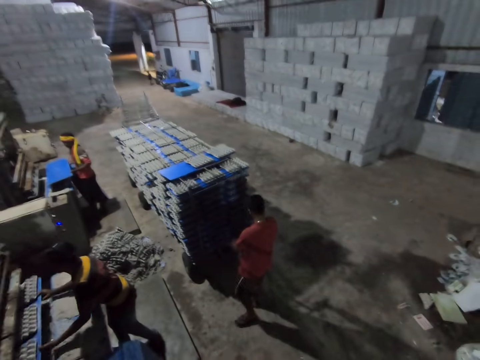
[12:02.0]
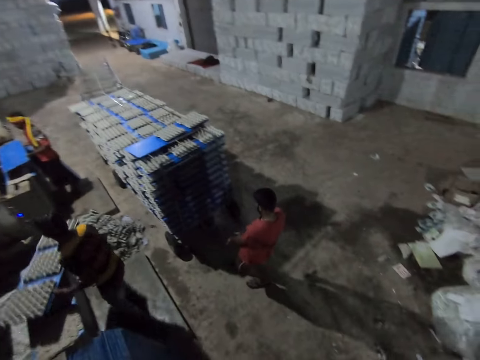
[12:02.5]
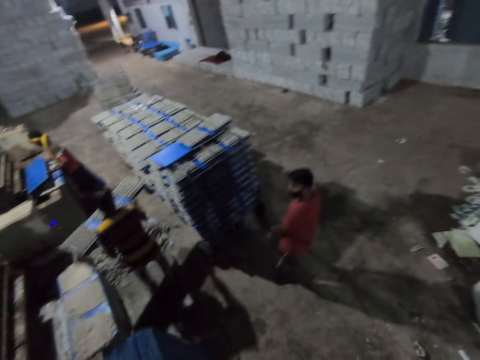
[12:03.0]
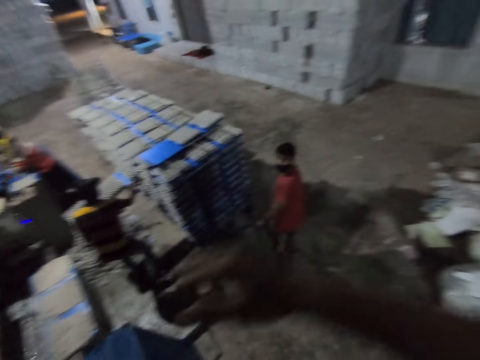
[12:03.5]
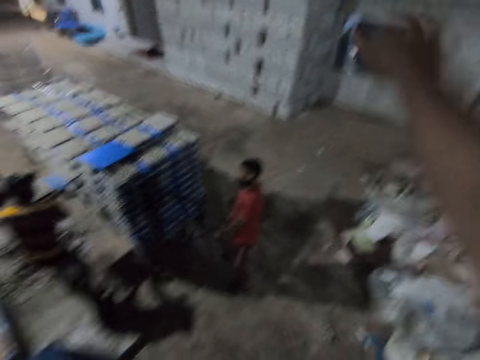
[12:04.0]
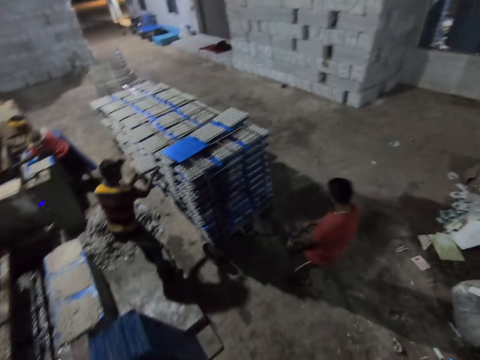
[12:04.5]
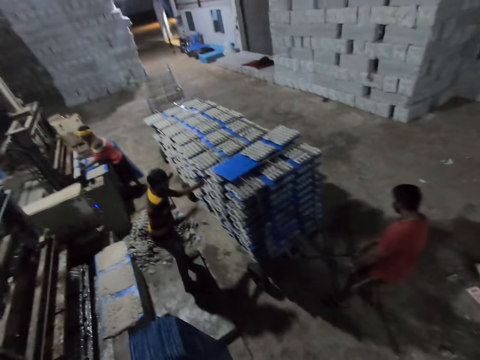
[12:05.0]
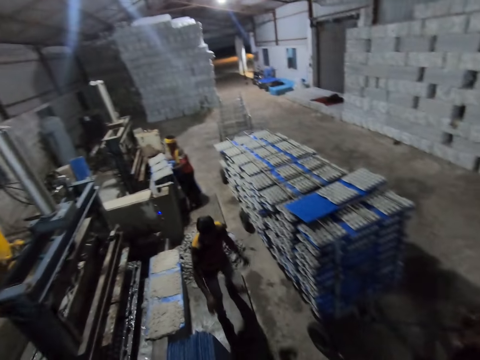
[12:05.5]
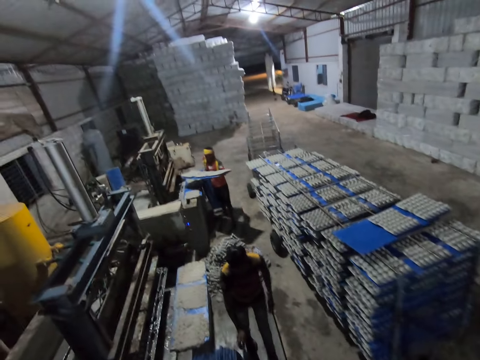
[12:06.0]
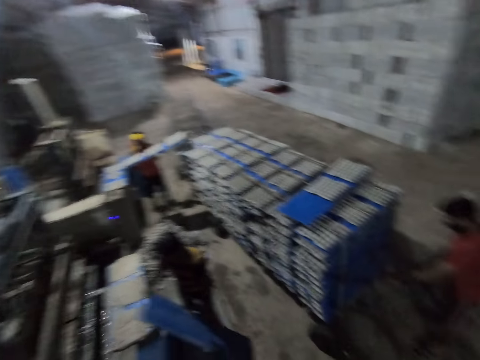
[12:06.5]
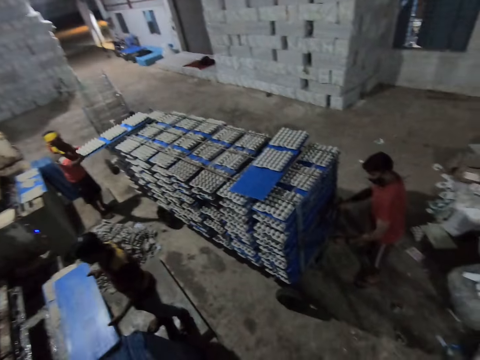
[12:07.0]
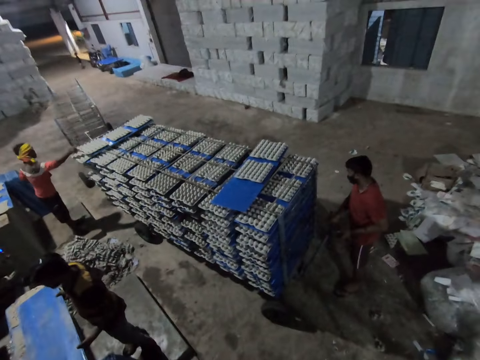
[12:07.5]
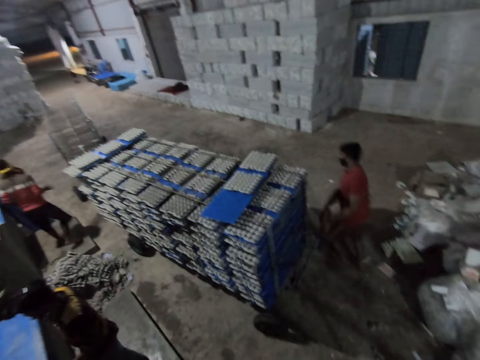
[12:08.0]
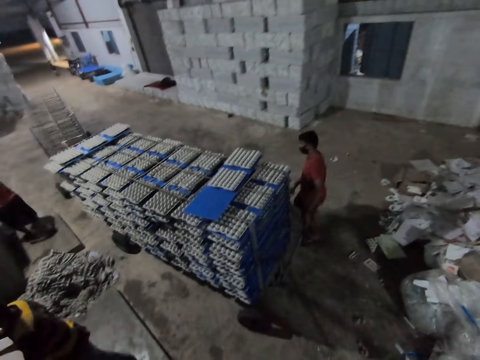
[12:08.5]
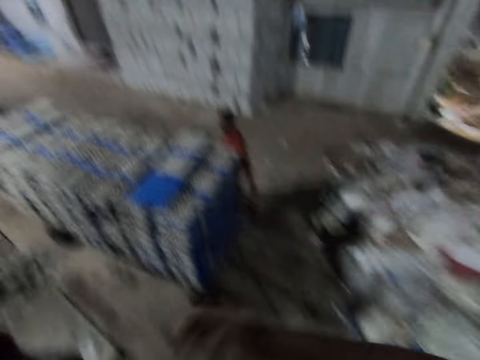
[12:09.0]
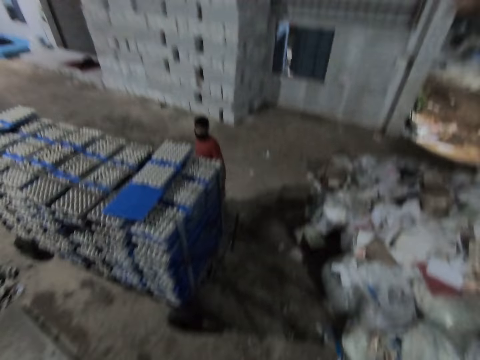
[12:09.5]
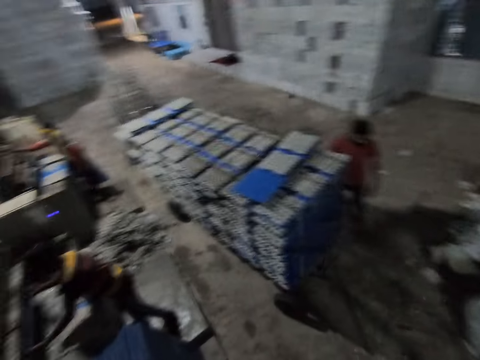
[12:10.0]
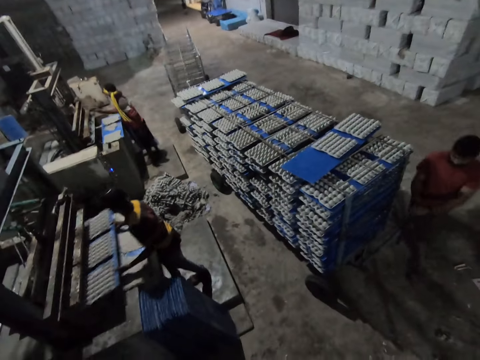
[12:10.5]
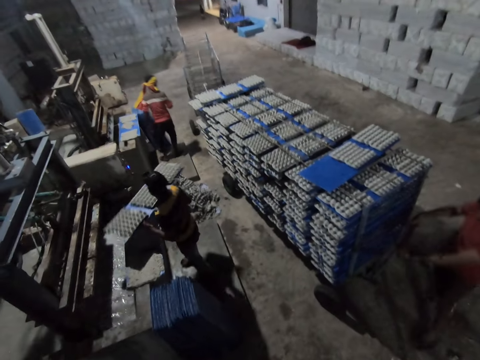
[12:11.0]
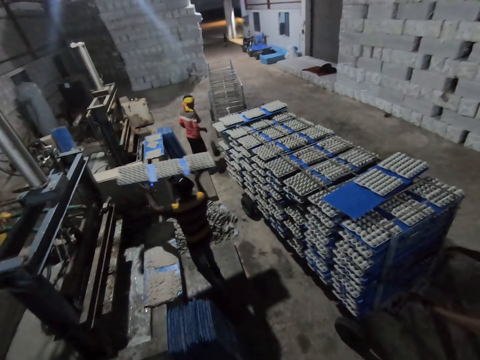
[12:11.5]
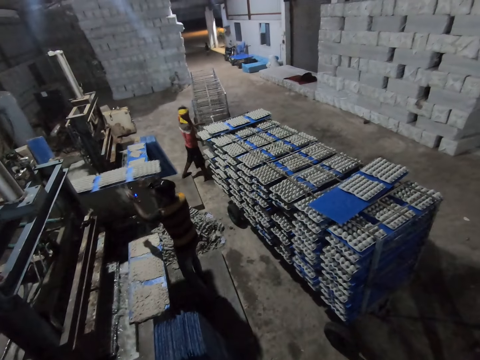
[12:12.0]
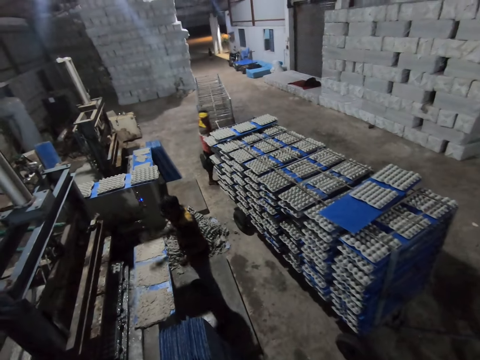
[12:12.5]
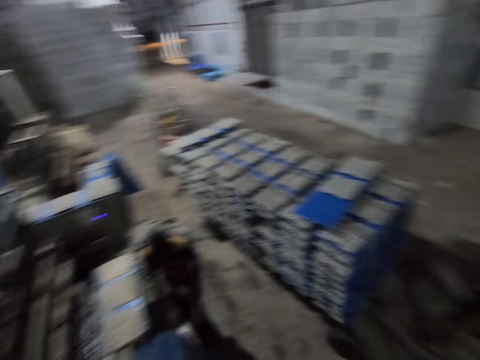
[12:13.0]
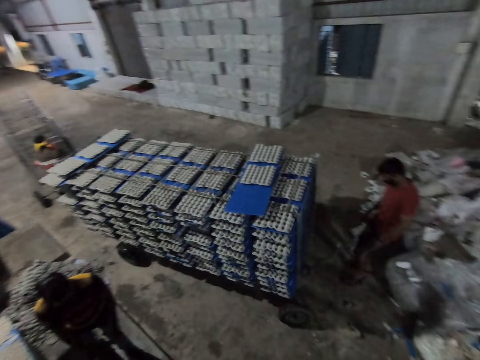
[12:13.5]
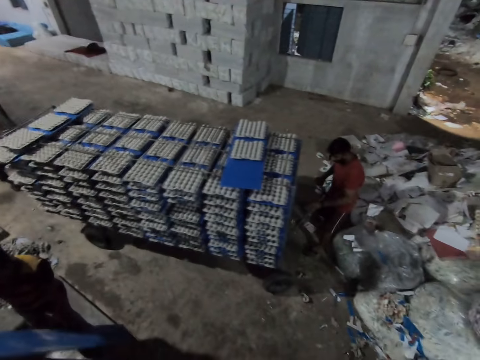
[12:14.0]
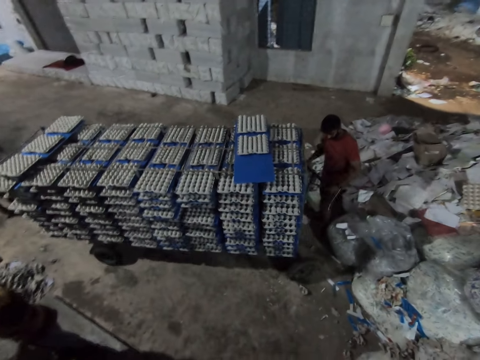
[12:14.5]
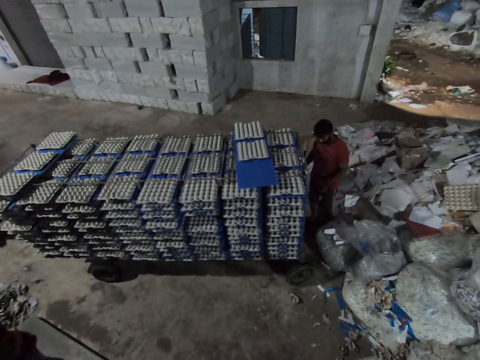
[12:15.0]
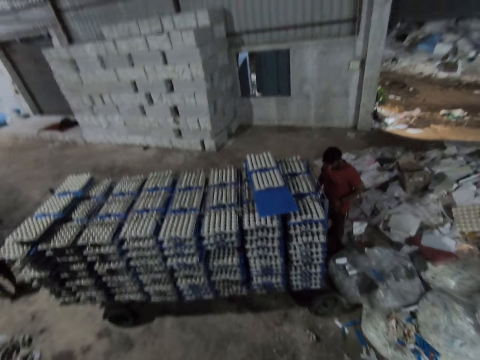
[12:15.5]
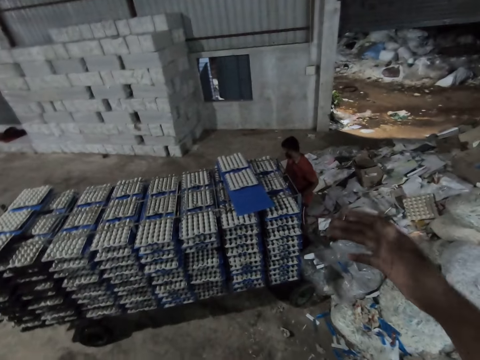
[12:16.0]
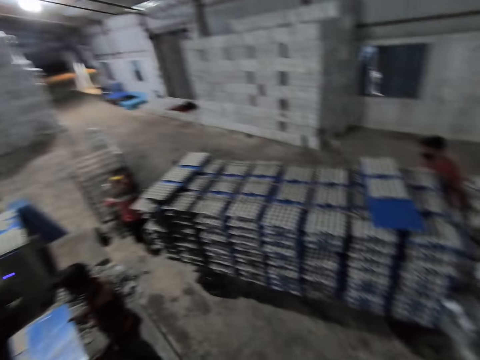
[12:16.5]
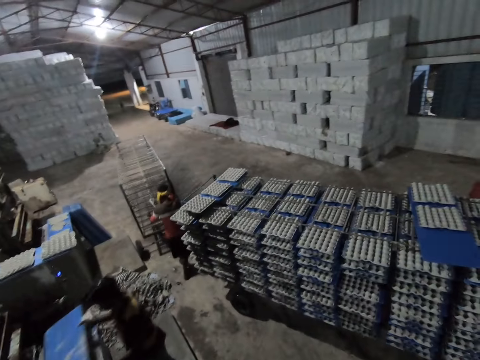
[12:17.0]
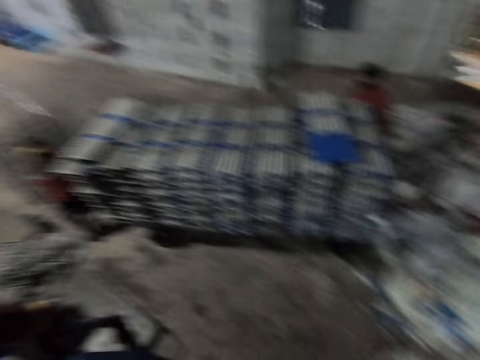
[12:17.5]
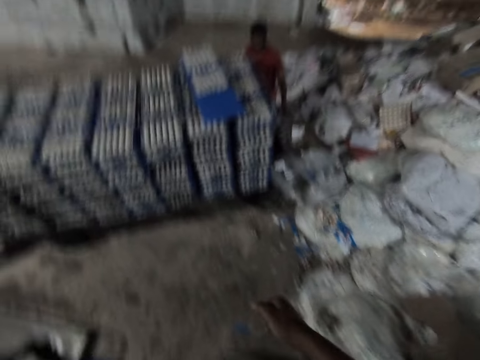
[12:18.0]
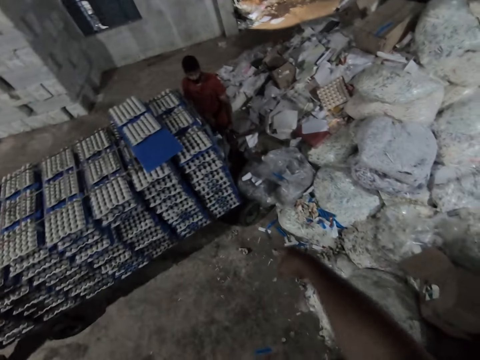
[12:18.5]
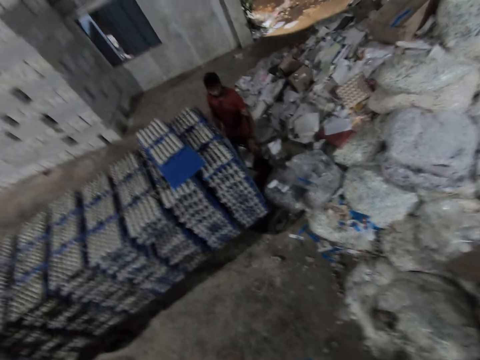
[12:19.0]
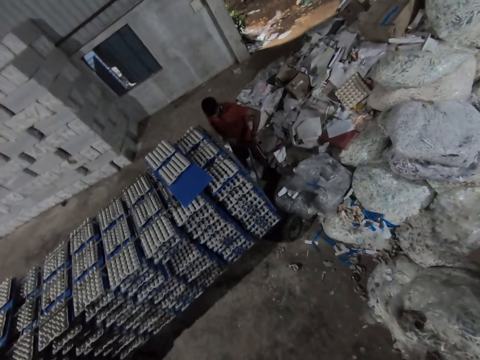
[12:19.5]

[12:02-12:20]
The camera wearer interacts with a man. They look around. The man moves the rack on the floor with both hands. Another man drops the polypropylene plastic in the rack with both hands. A third man puts the polypropylene plastic into the egg crate making machine with both hands. The camera wearer talks with the people. The third man removes the polypropylene plastic from the egg crate making machine with both hands. The second man picks the polypropylene plastic from the floor with both hands. The third man drops the polypropylene plastic in the rack with both hands. The second man drops the polypropylene plastic on the egg crate making machine with both hands. The camera wearer looks around. The second man picks the polypropylene plastic from the egg crate making machine with both hands. The second man removes the polypropylene plastic from the egg crate making machine with both hands. The second man drops the polypropylene plastic on a cabinet with both hands. The second man picks the polypropylene plastic from the floor with both hands. The third man pulls the rack on the floor with both hands. The second man puts the polypropylene plastic into the egg crate making machine with both hands.

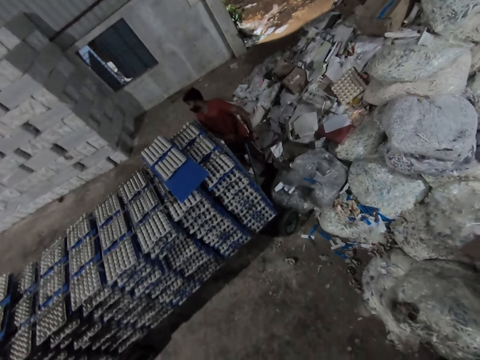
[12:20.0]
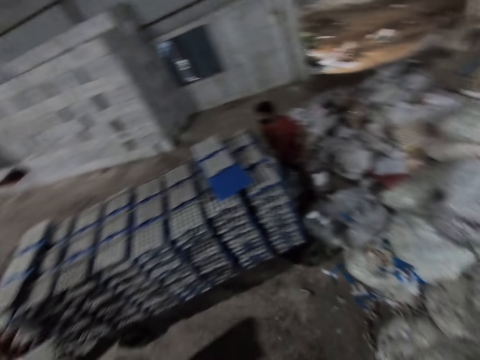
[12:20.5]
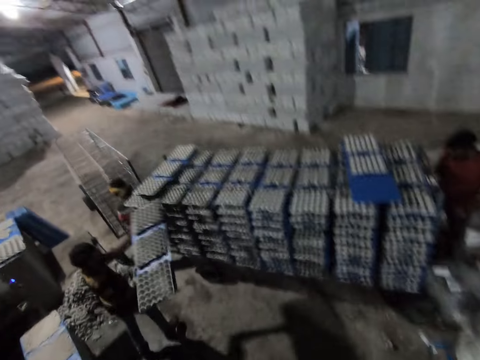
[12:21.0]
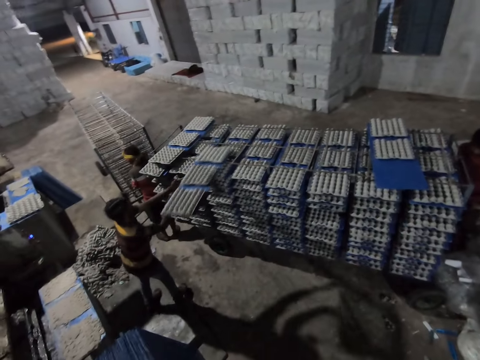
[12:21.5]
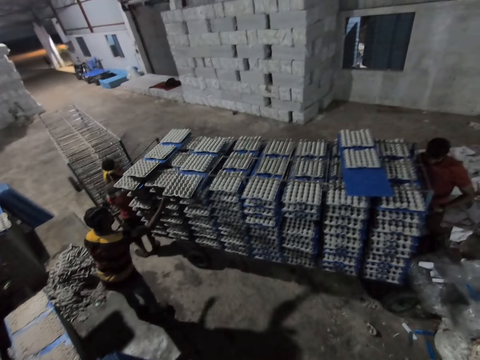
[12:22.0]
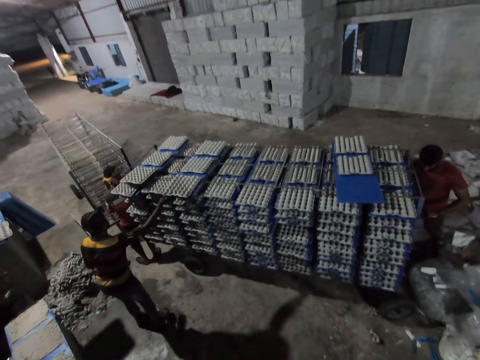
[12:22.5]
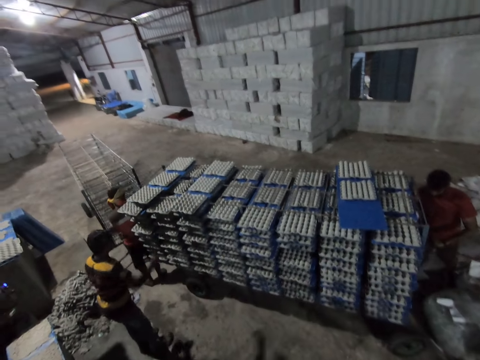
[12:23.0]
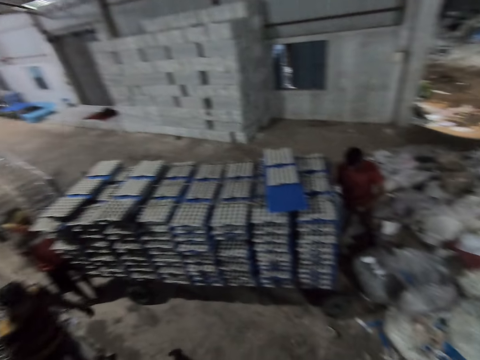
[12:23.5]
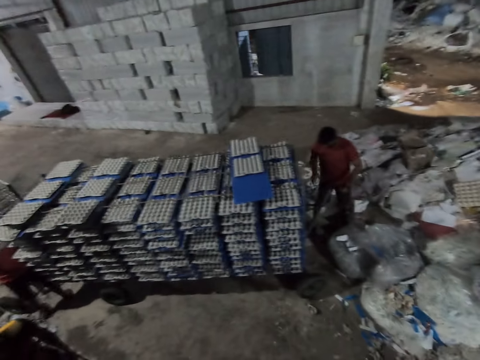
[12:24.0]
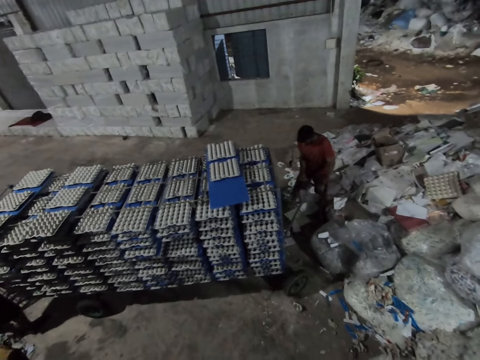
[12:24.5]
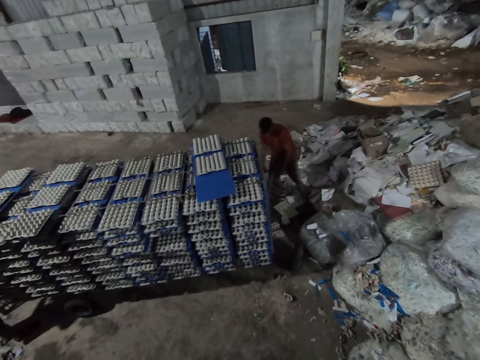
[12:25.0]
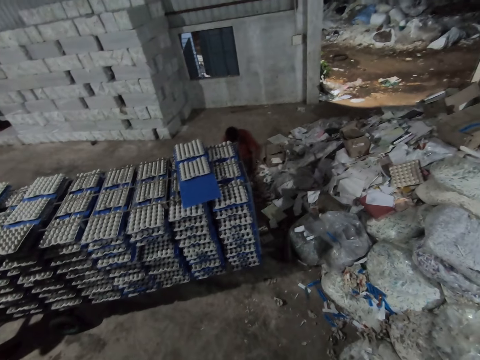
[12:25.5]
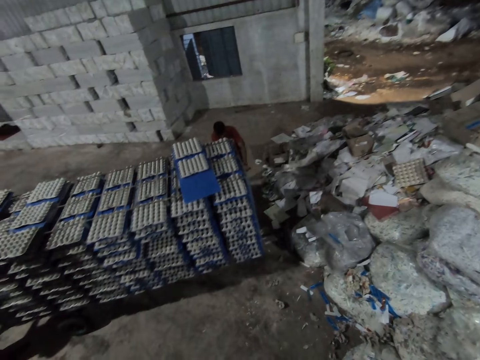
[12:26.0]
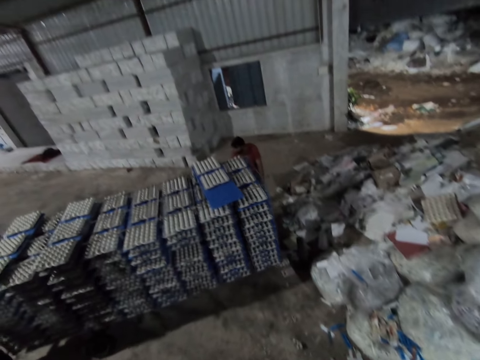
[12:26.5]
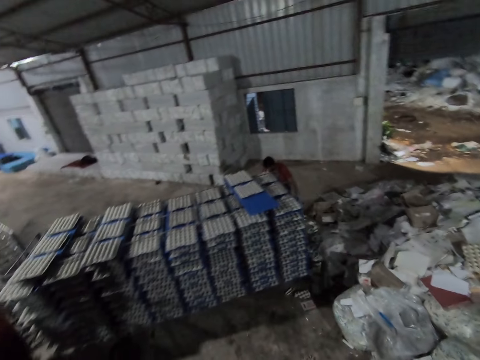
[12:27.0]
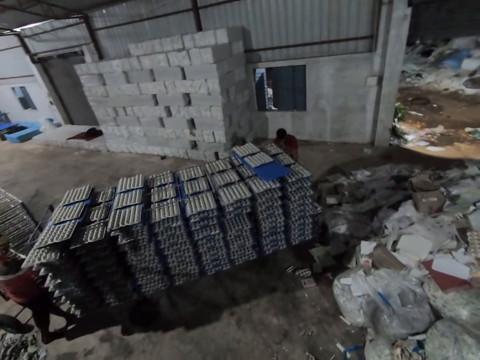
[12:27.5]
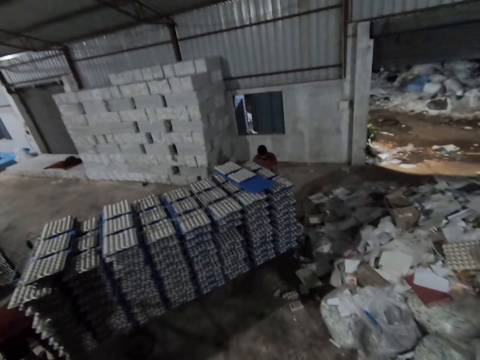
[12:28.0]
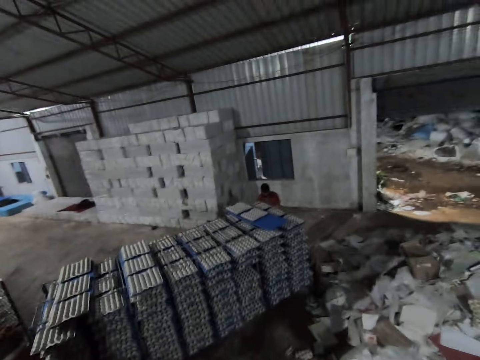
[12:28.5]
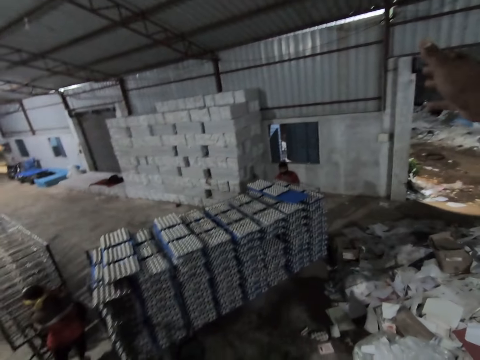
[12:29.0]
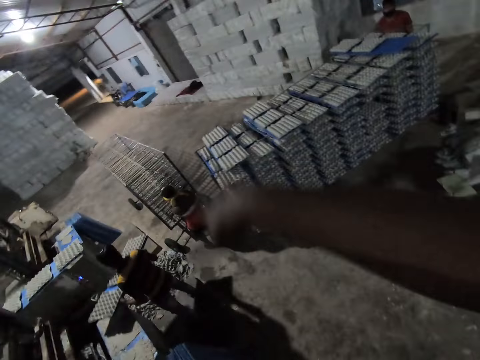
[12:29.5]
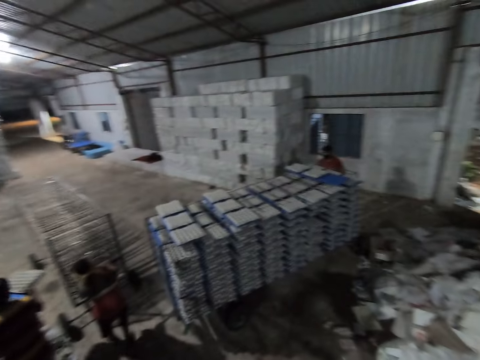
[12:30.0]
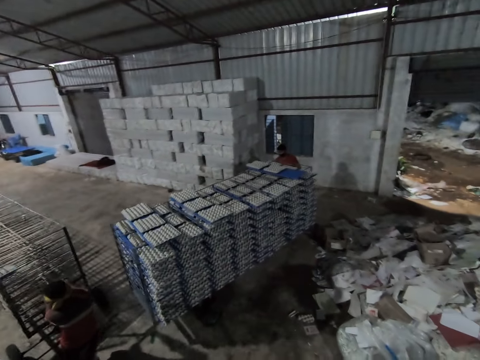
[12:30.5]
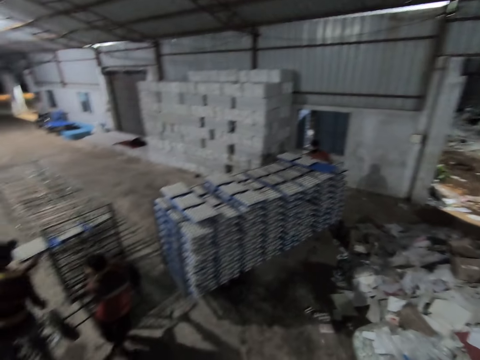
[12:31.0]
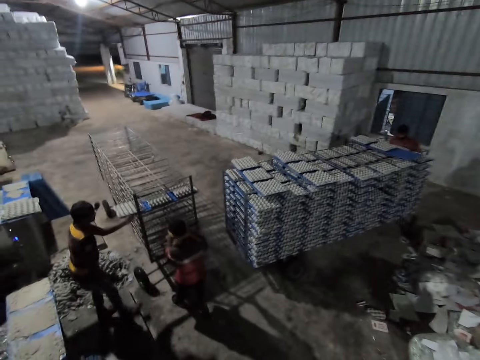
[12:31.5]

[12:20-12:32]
A man drops the polypropylene plastic in the rack with both hands. The camera wearer looks around. Another man pulls the trolley. The camera wearer gestures with the hand. The first man drops the polypropylene plastic in the rack with both hands.
